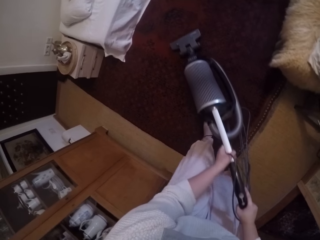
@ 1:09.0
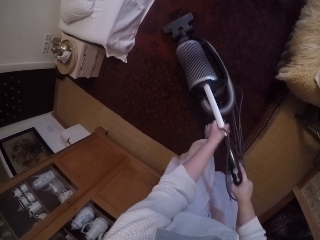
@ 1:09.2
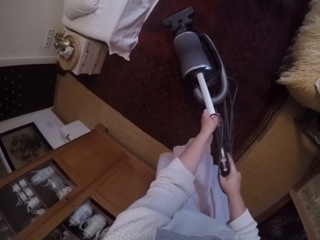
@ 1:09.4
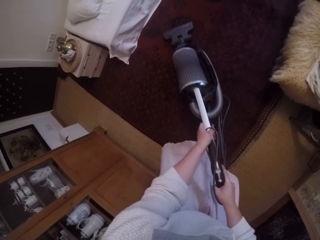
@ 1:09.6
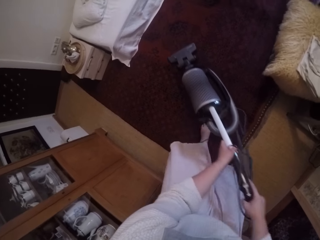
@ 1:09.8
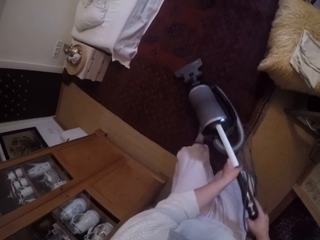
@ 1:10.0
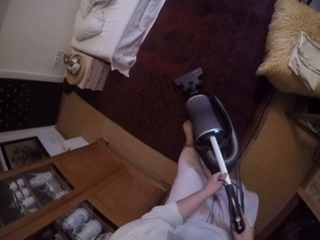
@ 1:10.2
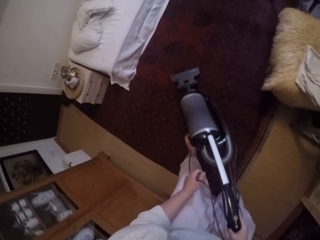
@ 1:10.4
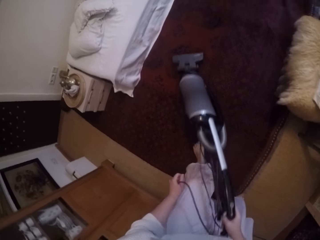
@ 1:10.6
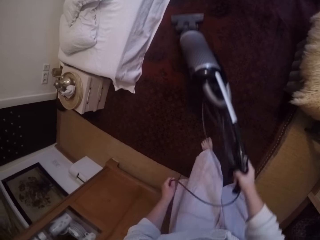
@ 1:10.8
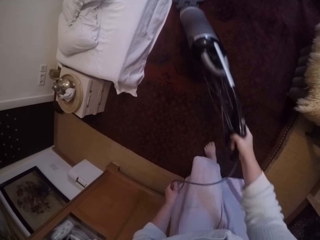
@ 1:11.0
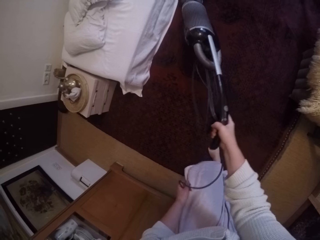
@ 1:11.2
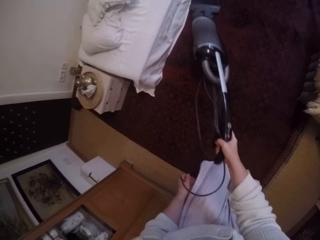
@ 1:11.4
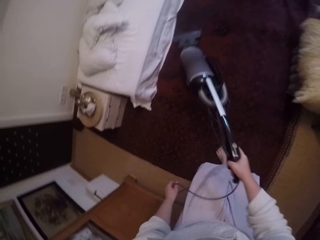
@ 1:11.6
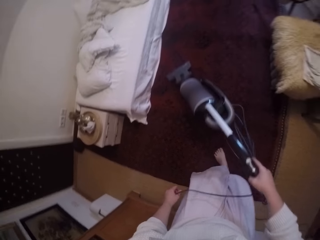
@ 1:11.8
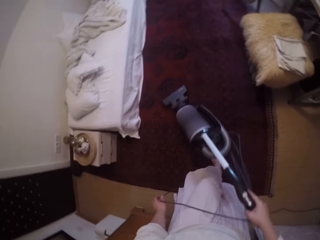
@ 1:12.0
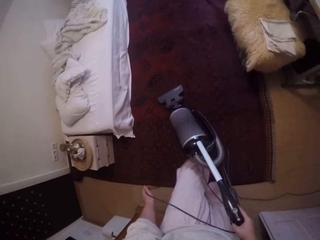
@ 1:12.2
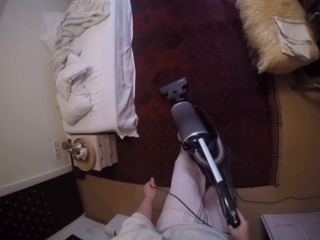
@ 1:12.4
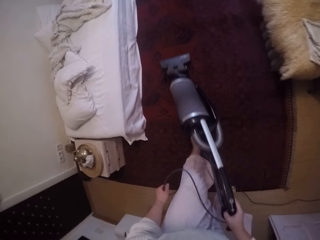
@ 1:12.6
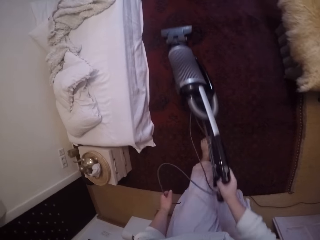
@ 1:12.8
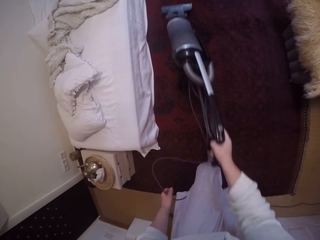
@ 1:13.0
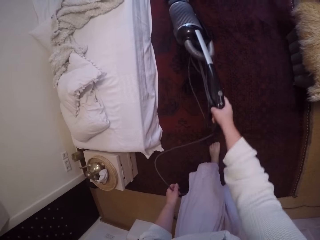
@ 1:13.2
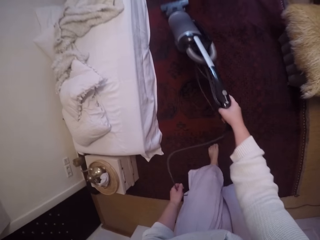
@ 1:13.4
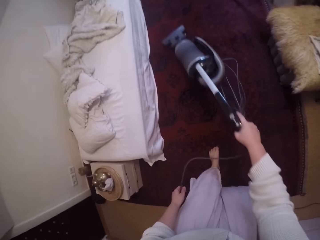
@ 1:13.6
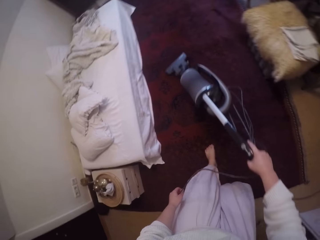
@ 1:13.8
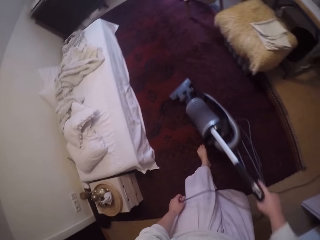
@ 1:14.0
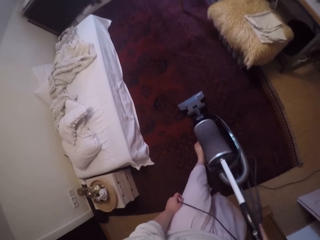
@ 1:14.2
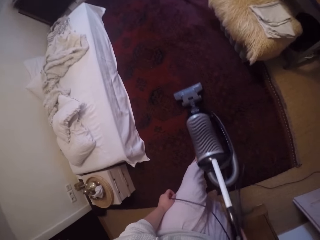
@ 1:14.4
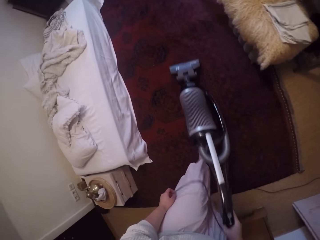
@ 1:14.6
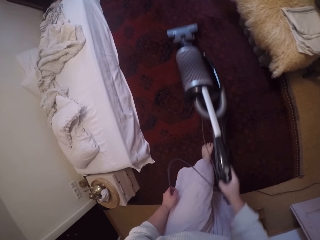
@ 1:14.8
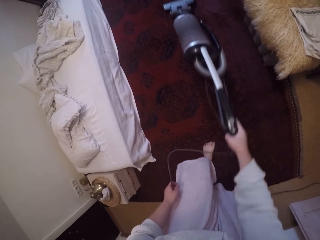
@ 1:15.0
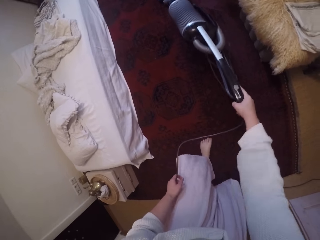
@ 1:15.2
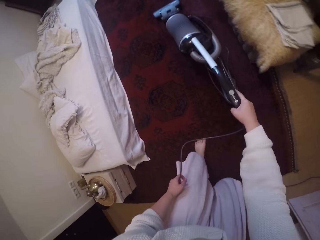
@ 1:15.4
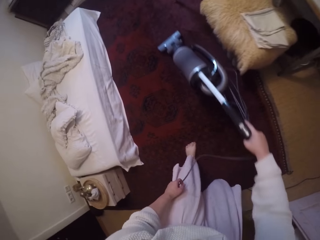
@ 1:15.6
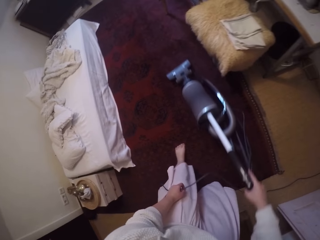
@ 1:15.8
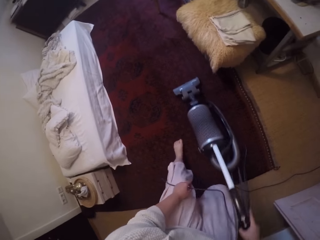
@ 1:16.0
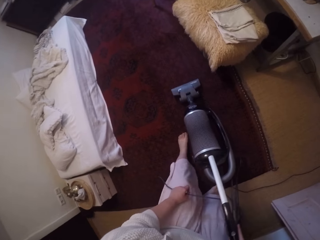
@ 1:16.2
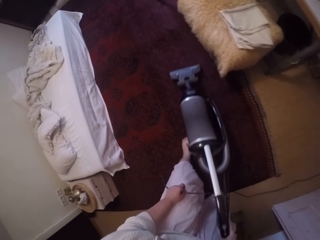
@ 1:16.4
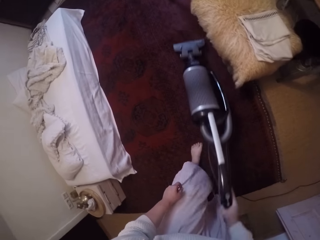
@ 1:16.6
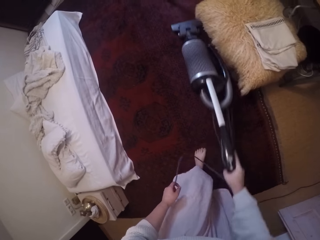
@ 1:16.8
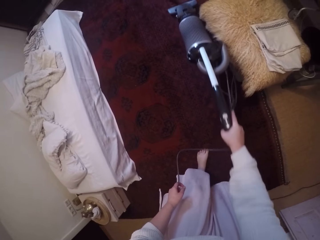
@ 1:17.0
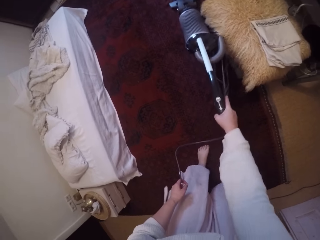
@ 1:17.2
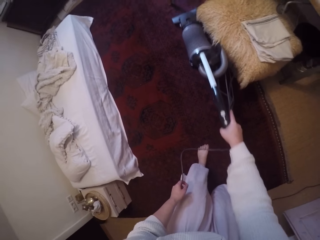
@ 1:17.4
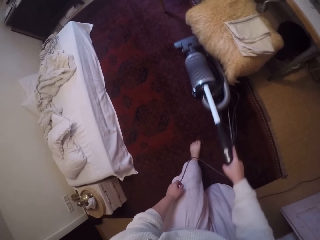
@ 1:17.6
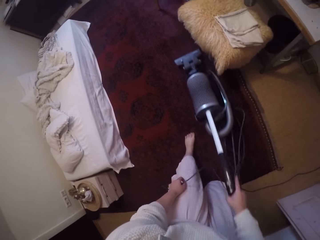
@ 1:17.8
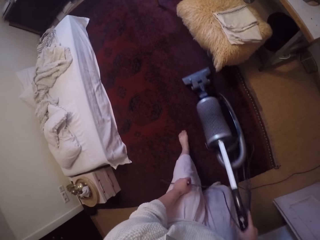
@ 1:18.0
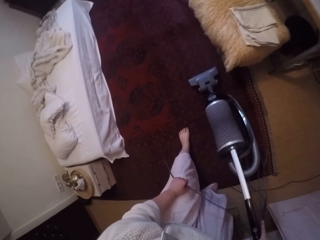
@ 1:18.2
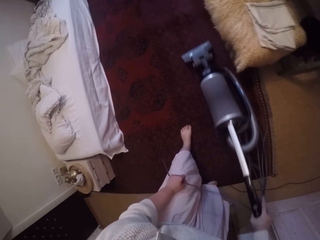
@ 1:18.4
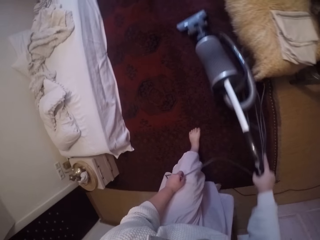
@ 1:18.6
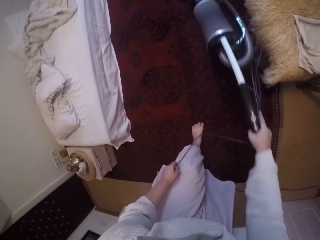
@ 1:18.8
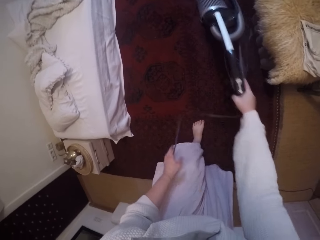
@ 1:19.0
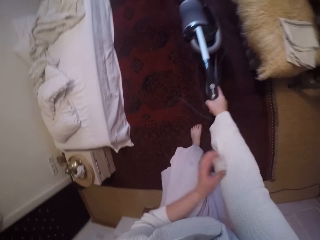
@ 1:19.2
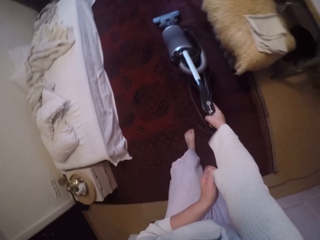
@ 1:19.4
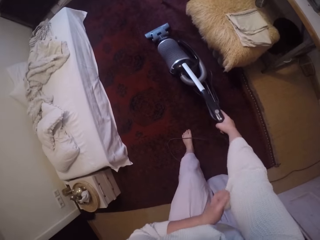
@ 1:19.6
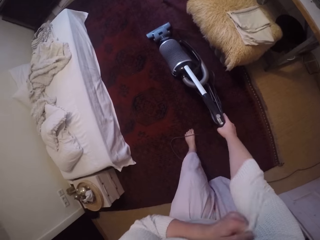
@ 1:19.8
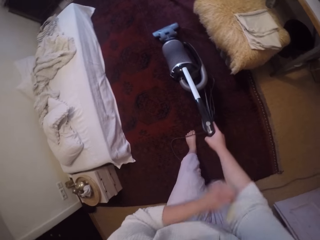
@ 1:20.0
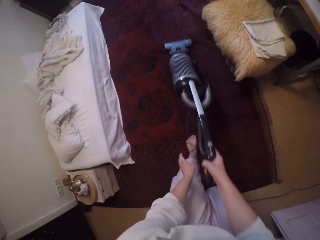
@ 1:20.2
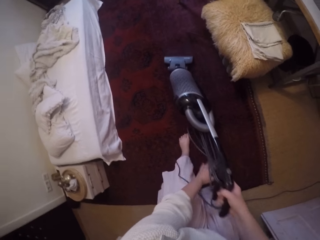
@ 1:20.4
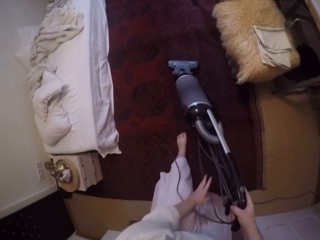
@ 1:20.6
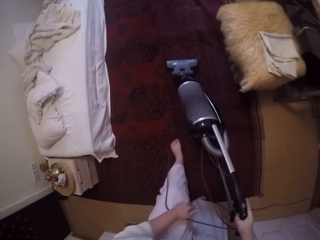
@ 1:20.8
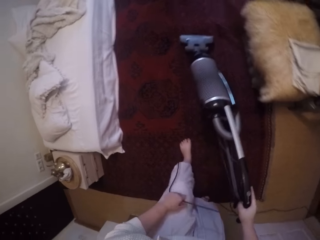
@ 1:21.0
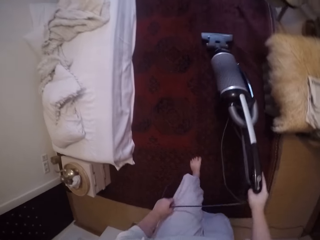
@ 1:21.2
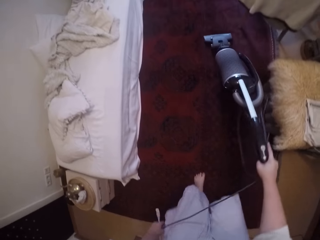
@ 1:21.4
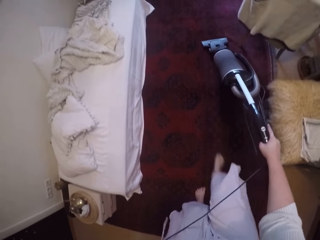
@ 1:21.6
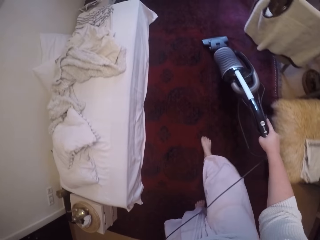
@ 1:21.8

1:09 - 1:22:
The camera wearer moves up the right sleeve of her sweater with her left hand. She folds her cloth. She holds out the wire of the vacuum cleaner with her left hand.

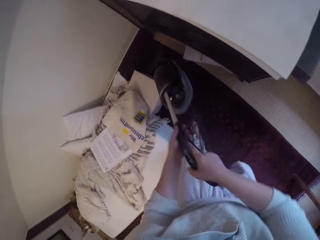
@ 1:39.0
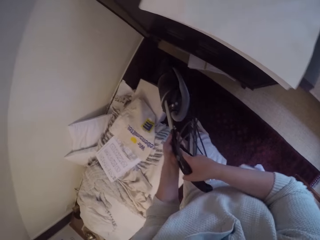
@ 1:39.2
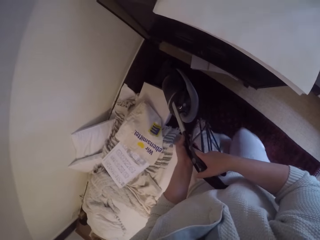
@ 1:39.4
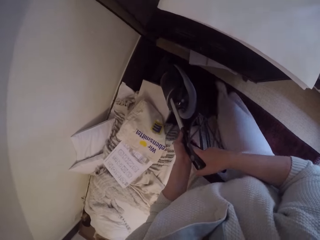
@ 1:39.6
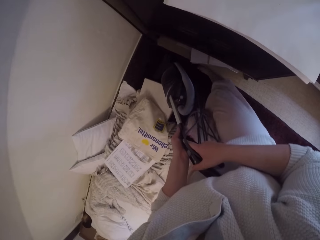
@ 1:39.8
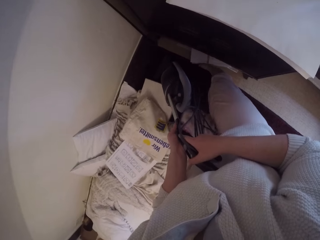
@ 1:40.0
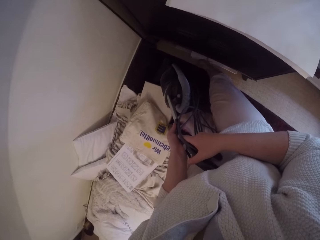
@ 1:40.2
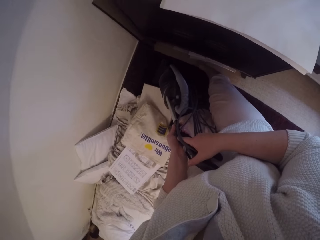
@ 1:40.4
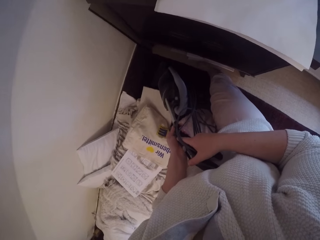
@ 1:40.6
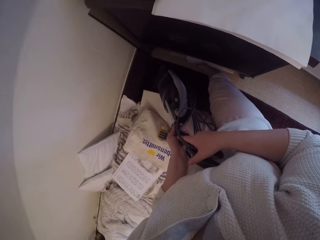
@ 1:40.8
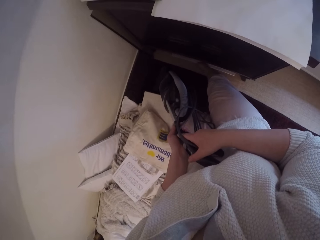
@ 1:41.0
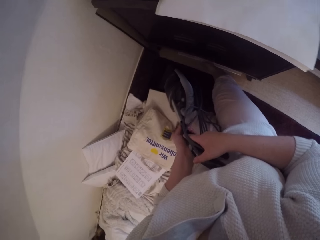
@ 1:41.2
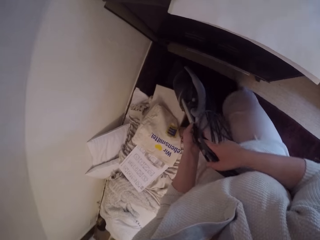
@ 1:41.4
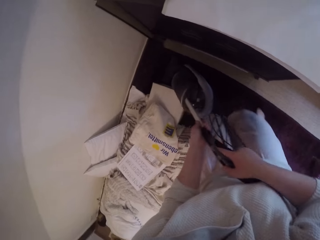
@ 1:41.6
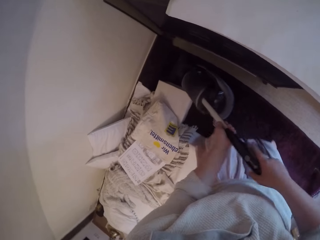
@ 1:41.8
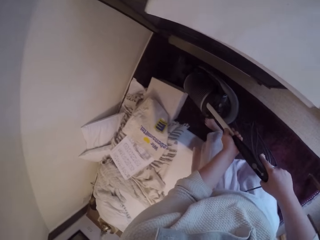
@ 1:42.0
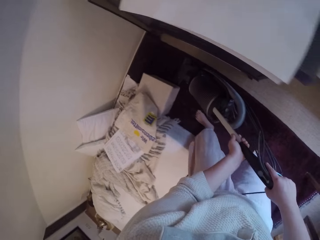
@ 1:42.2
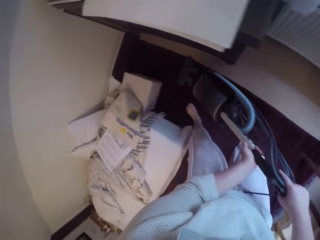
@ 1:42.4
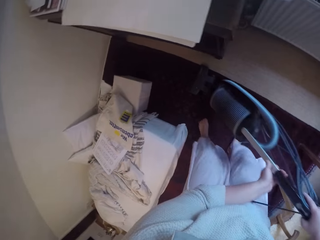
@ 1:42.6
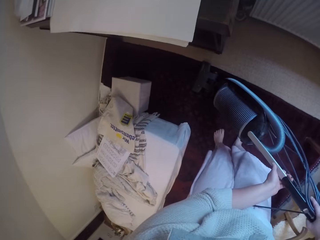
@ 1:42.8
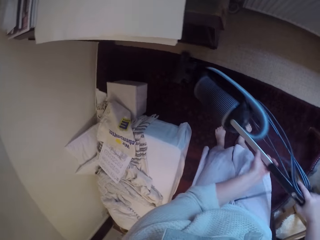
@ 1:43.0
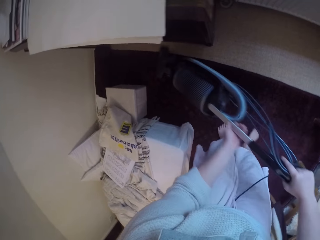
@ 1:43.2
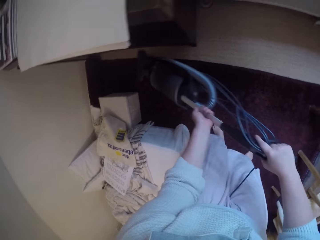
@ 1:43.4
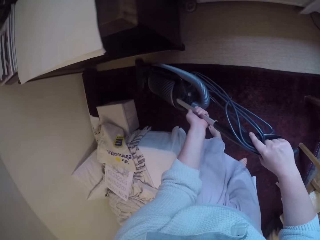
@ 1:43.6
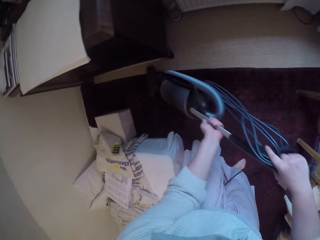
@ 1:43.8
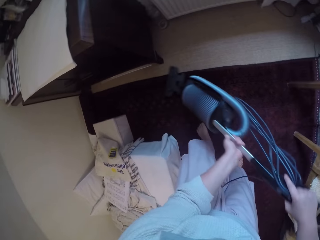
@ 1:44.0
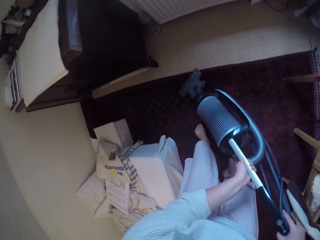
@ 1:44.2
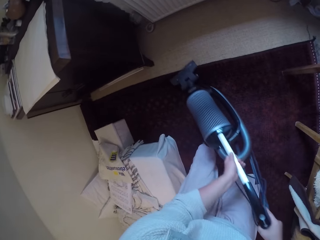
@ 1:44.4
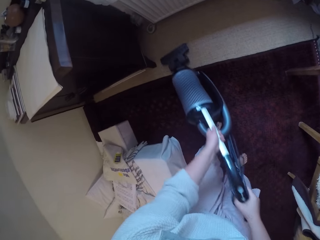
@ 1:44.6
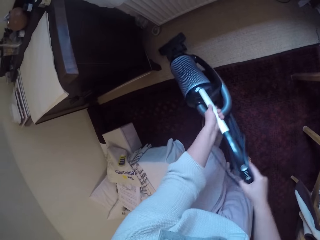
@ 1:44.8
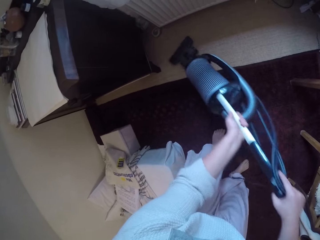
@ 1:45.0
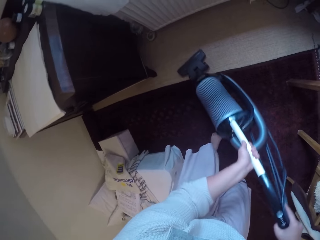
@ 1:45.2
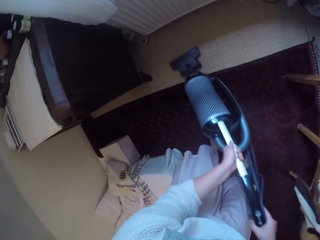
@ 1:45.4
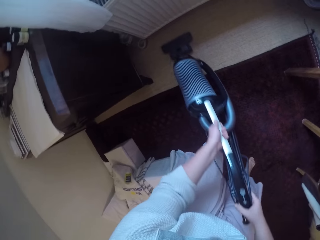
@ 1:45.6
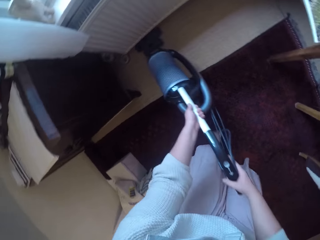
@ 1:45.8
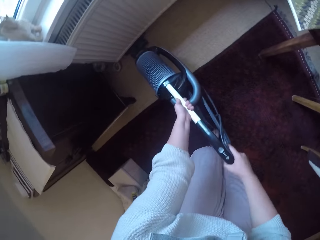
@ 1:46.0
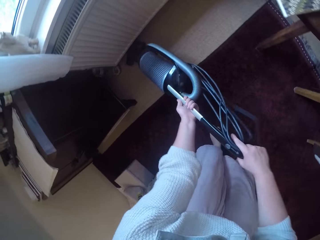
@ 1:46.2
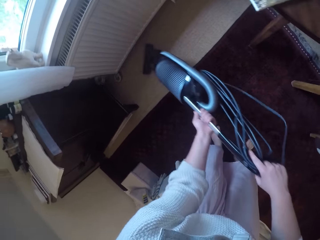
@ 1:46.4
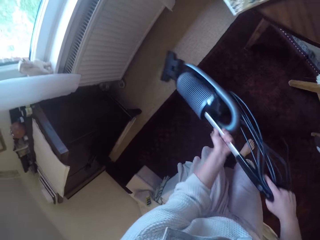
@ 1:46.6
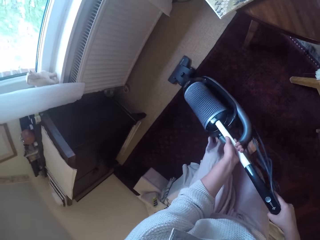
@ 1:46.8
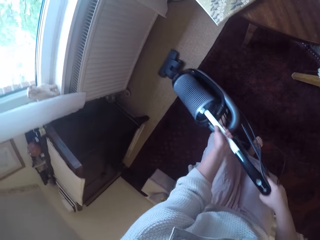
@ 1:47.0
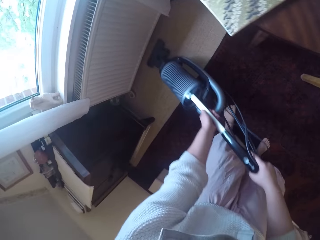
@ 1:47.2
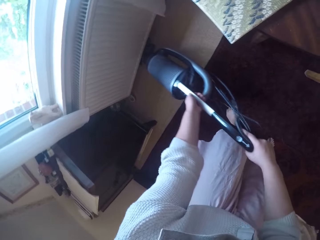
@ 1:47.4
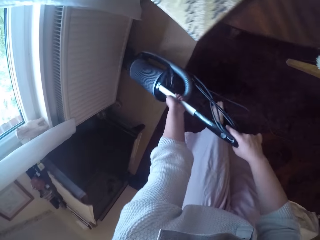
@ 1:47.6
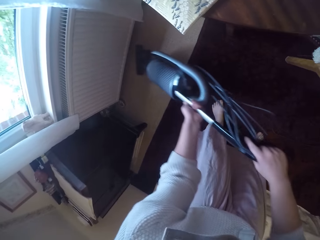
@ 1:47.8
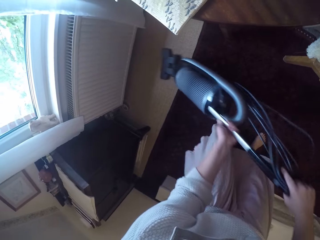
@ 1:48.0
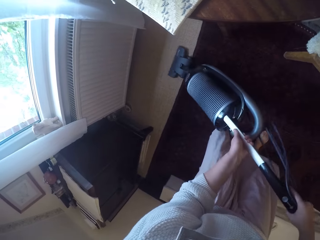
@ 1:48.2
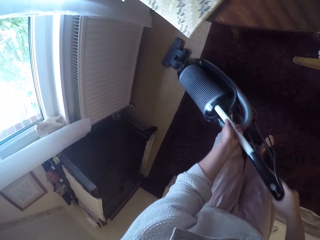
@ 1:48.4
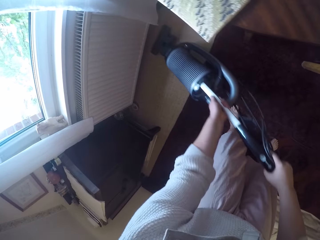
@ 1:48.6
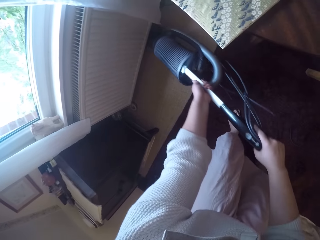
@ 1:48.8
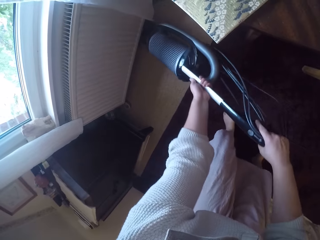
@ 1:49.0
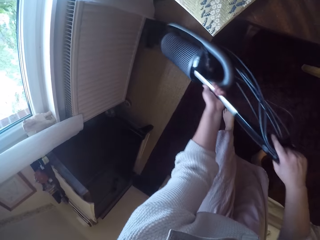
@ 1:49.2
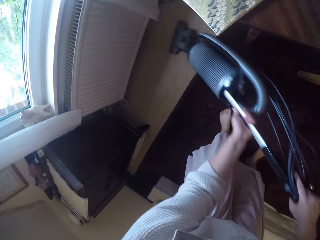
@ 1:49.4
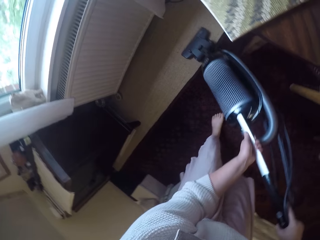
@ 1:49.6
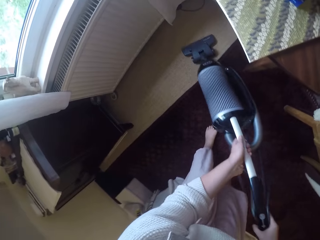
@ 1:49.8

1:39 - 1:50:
The camera wearer pushes some books under a cupboard with her right leg. She cleans the rug with the vacuum cleaner. She cleans the floor with the vacuum cleaner.
